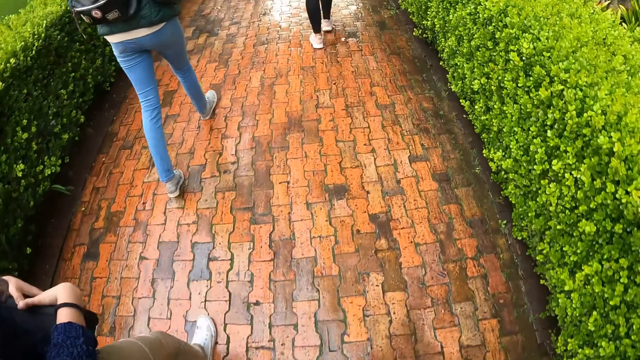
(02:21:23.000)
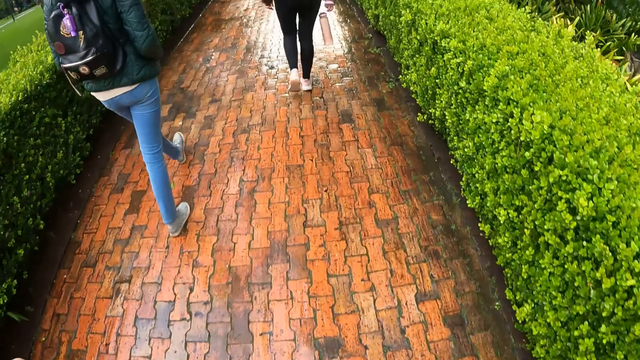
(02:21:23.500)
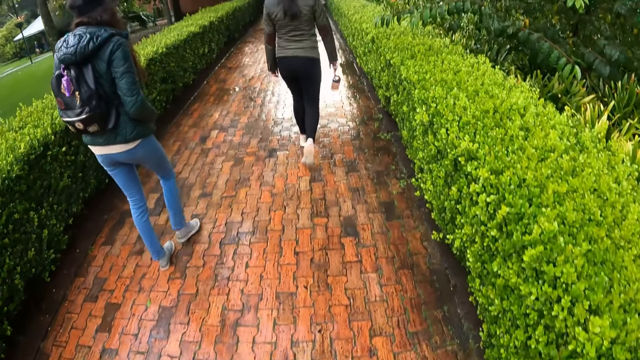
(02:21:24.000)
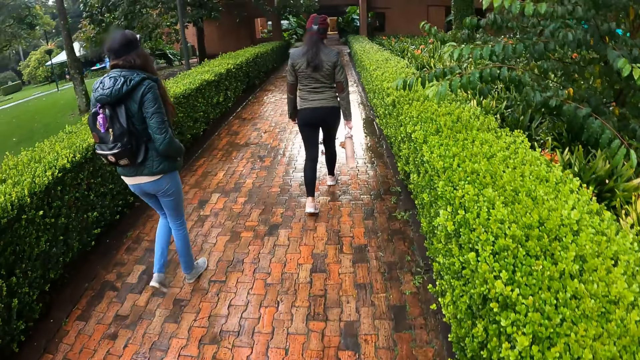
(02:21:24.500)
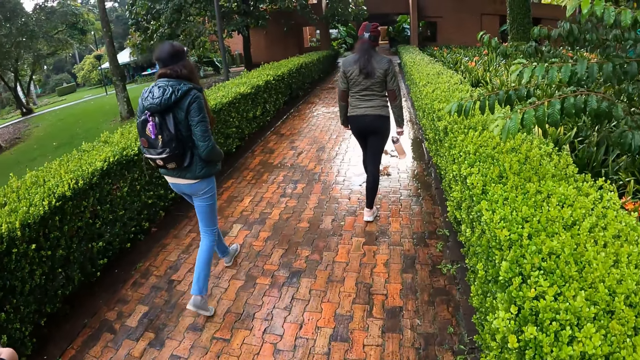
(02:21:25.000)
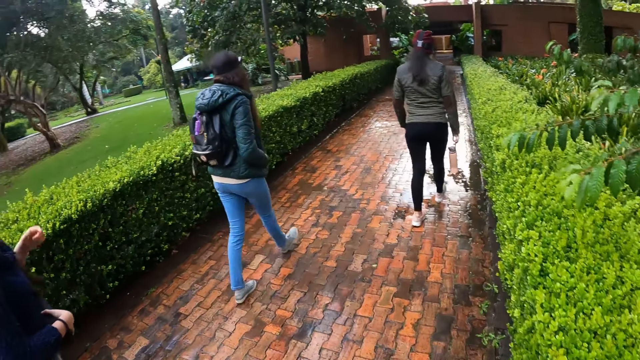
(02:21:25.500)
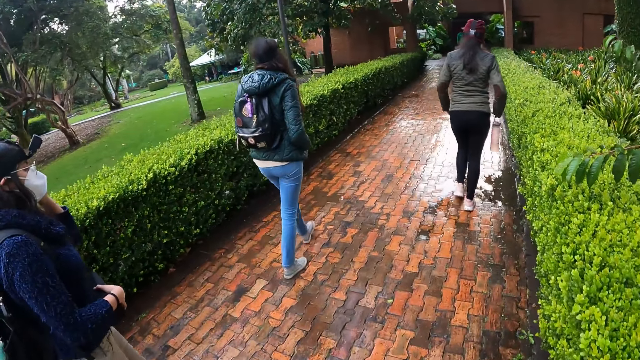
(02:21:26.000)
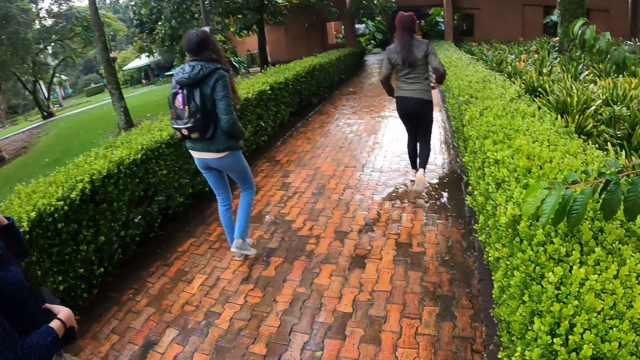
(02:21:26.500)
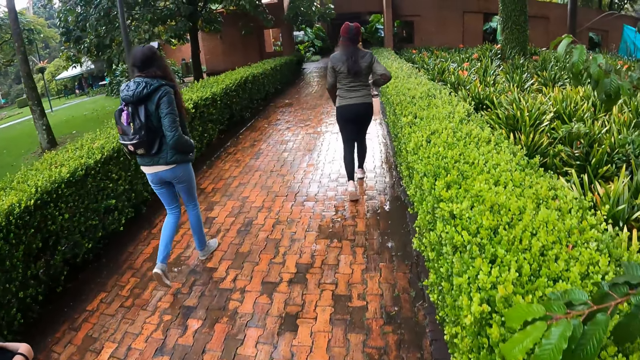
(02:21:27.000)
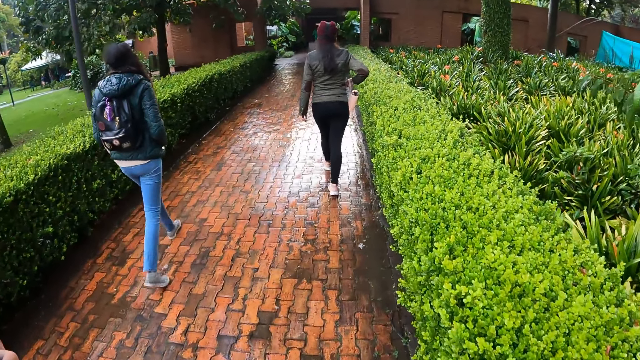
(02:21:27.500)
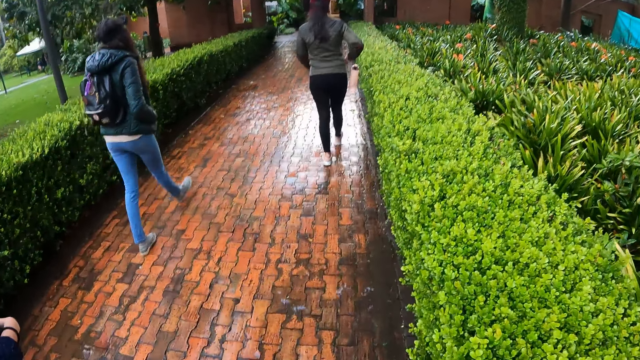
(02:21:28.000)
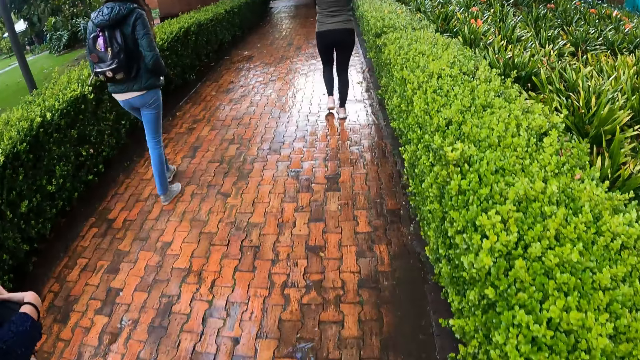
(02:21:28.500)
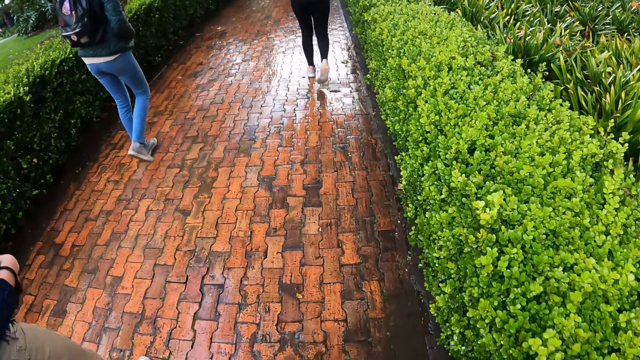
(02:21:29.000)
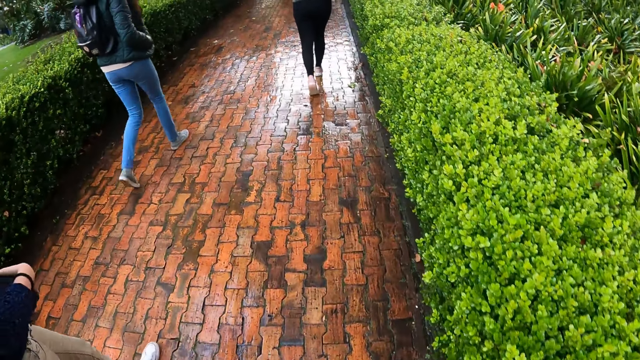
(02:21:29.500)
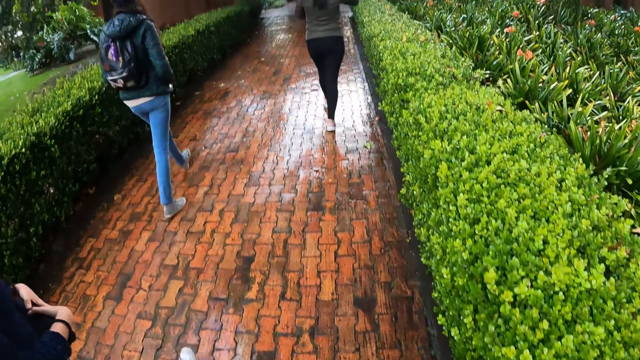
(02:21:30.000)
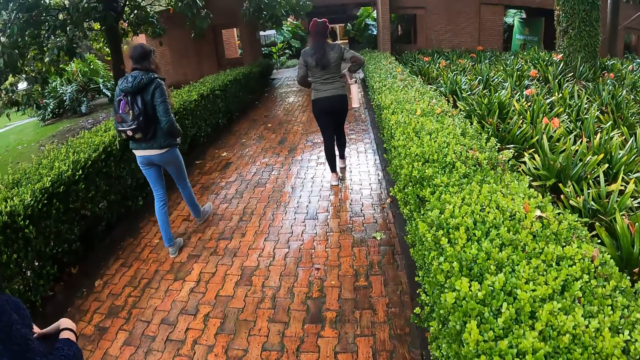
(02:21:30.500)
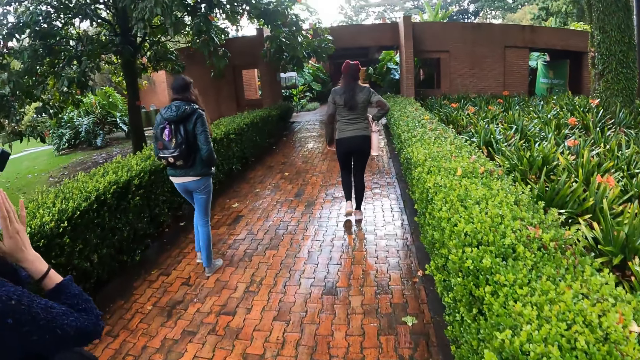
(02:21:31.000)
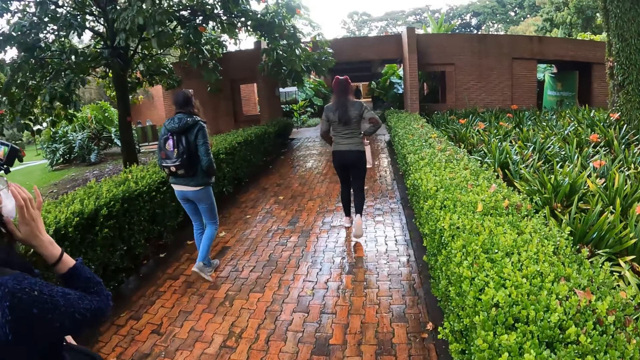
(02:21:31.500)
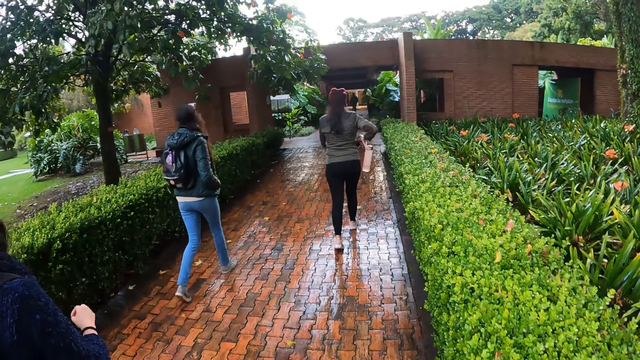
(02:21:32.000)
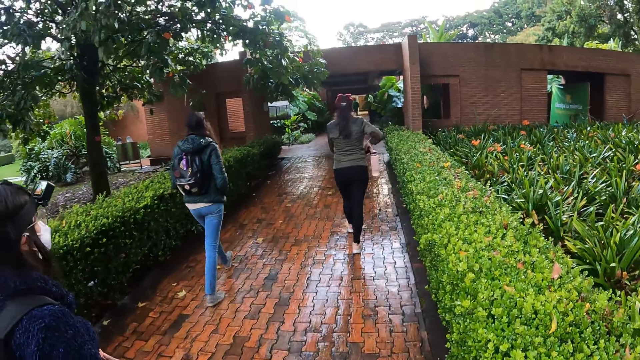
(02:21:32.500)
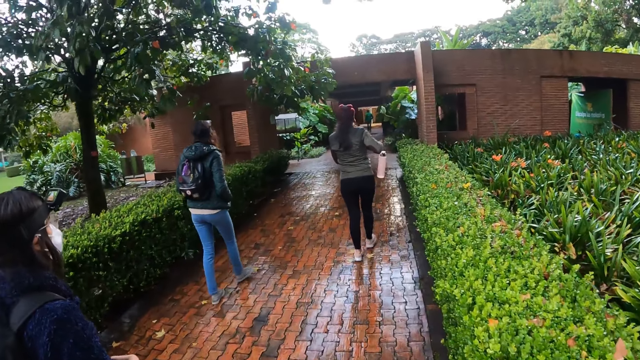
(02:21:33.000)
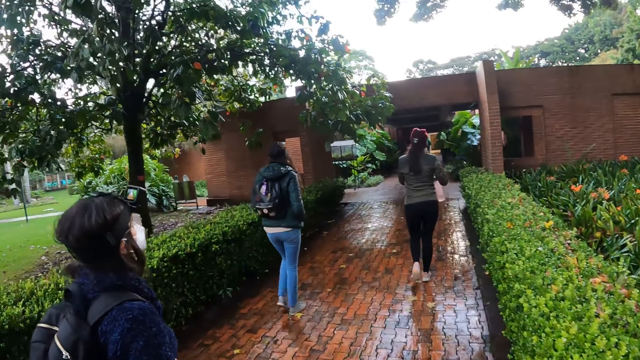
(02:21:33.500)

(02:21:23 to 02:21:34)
The woman adjusts the pair of glasses on her face with her left hand. The woman raises the left hand and lowers the left hand. The woman adjusts a facemask on her face with her right hand. The woman touches the glasses with the right hand and lowers the right hand.

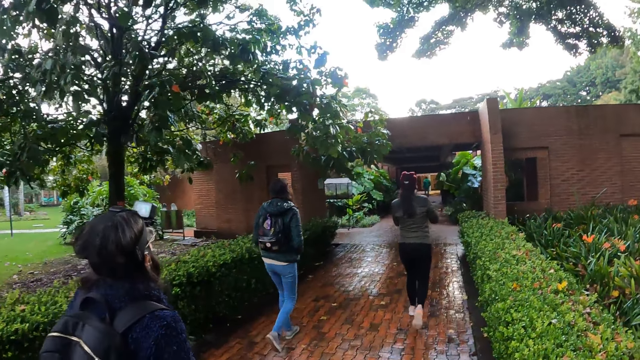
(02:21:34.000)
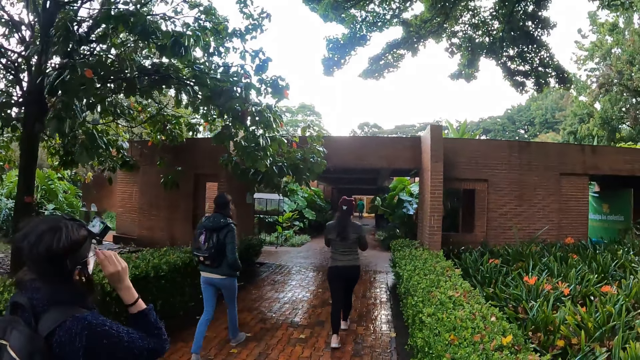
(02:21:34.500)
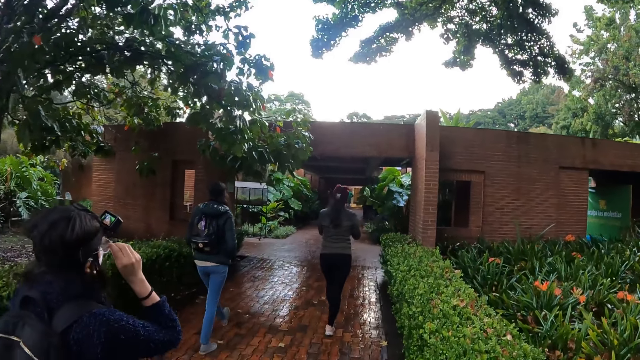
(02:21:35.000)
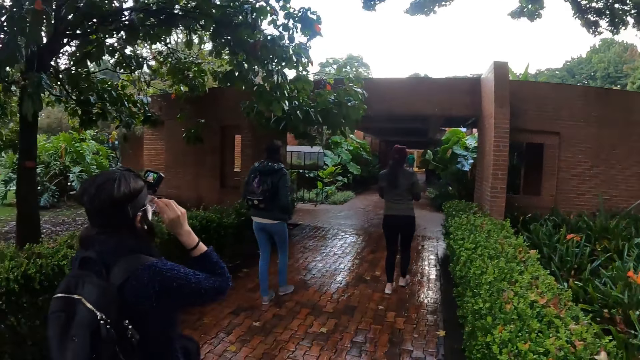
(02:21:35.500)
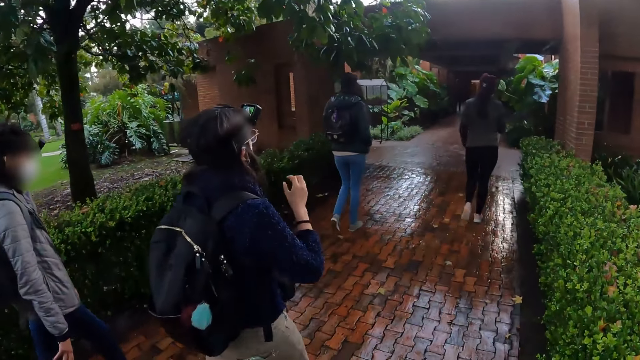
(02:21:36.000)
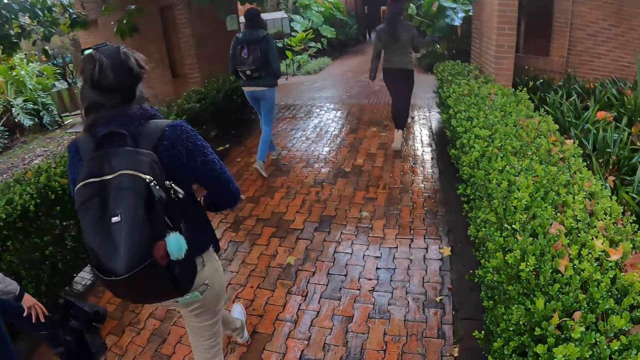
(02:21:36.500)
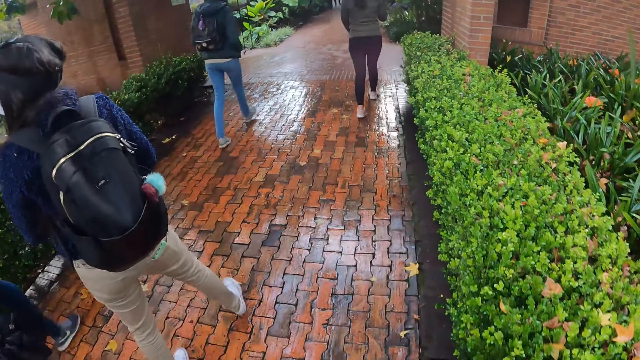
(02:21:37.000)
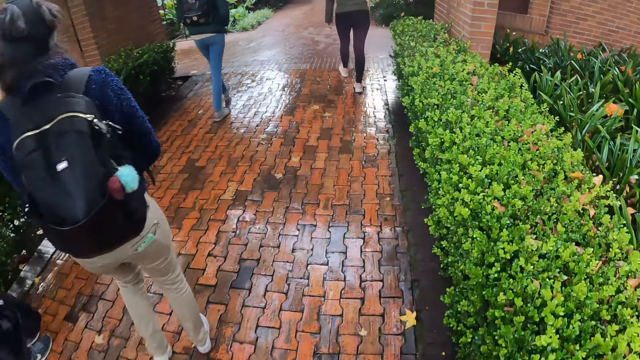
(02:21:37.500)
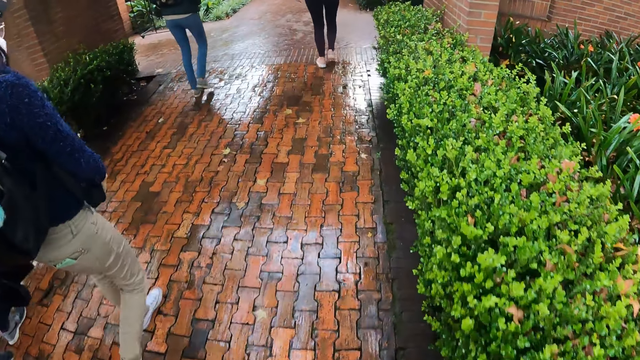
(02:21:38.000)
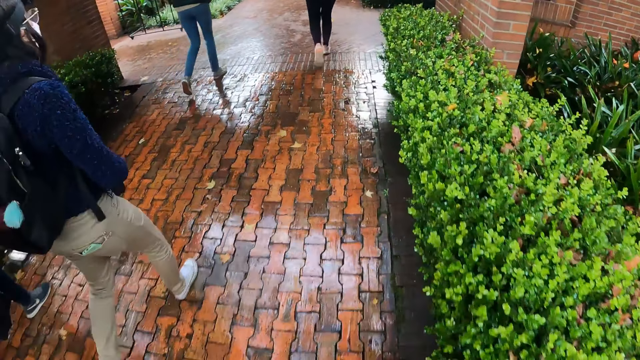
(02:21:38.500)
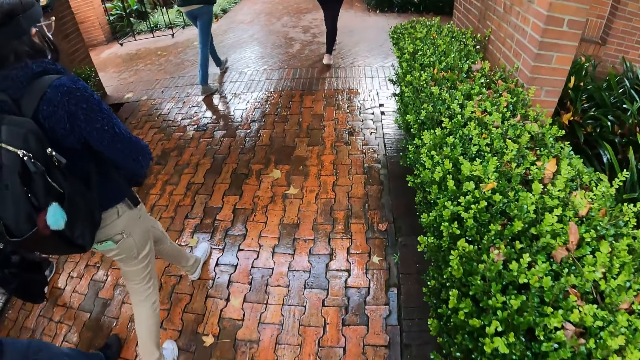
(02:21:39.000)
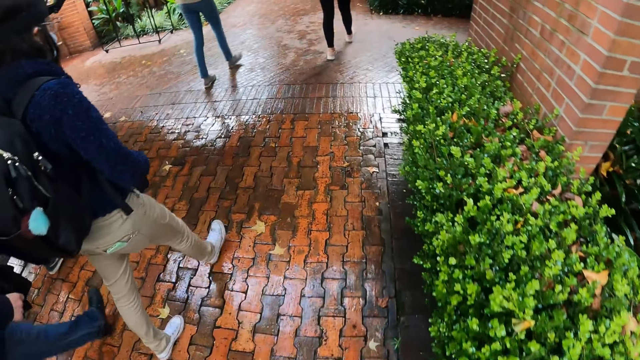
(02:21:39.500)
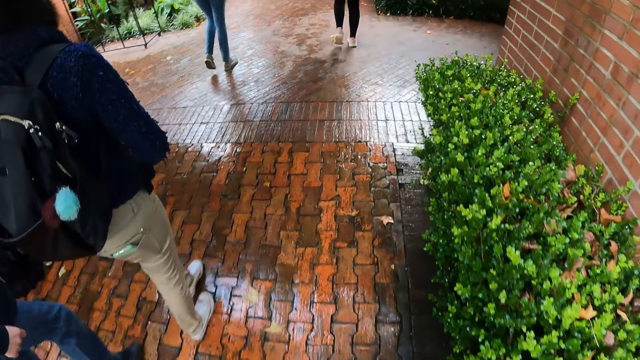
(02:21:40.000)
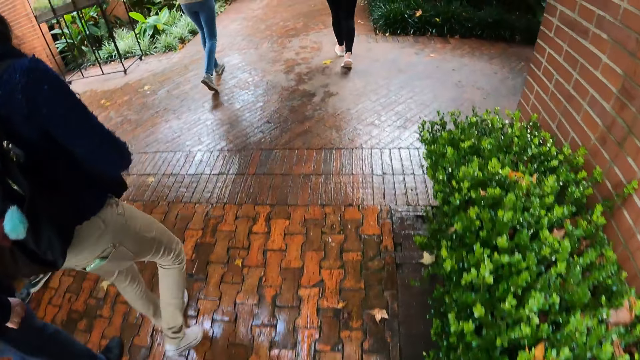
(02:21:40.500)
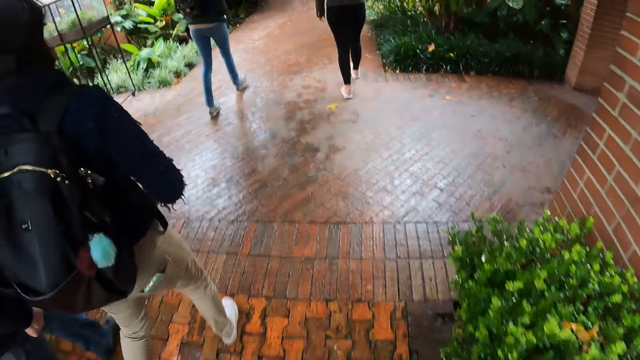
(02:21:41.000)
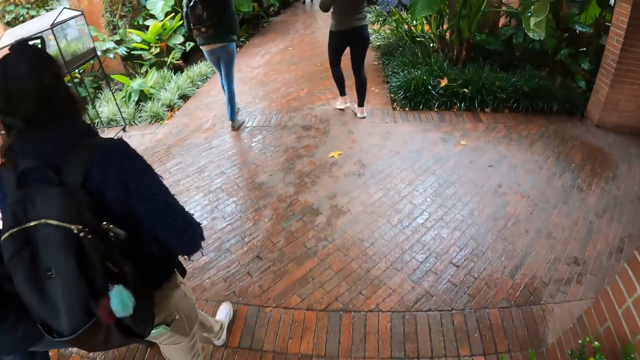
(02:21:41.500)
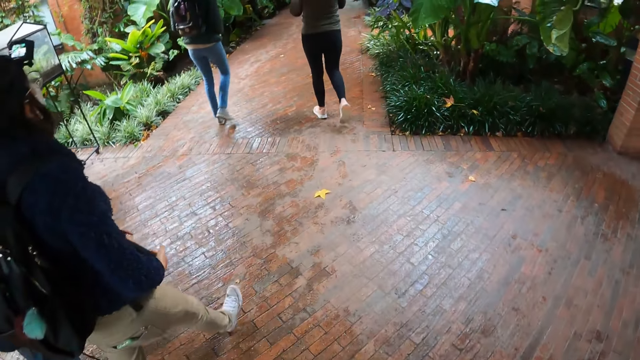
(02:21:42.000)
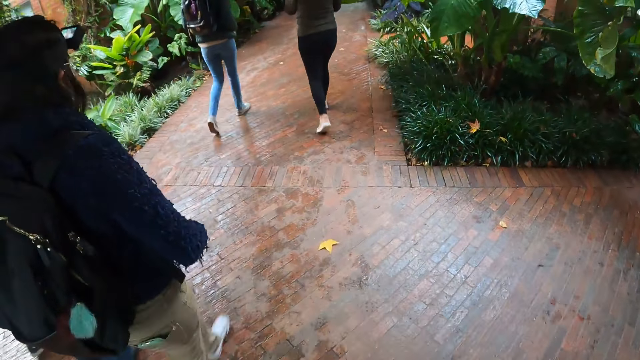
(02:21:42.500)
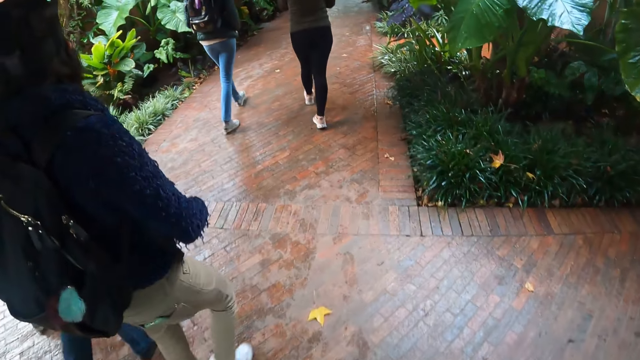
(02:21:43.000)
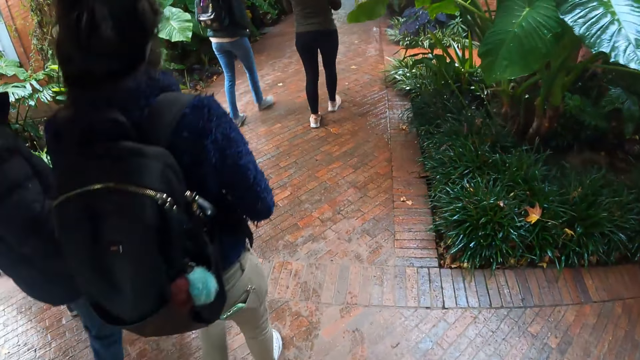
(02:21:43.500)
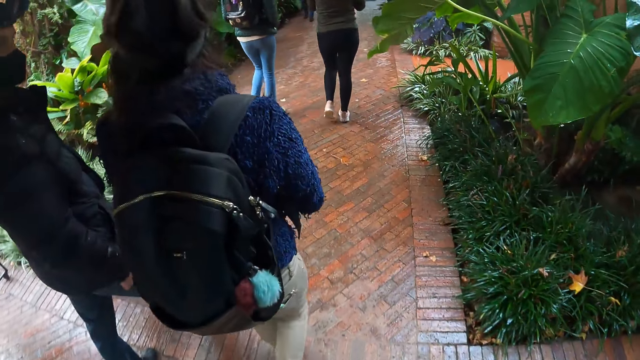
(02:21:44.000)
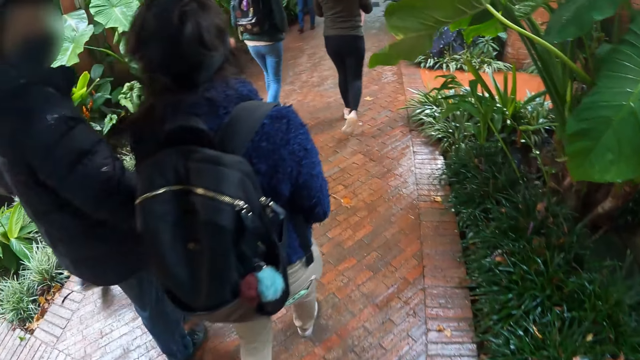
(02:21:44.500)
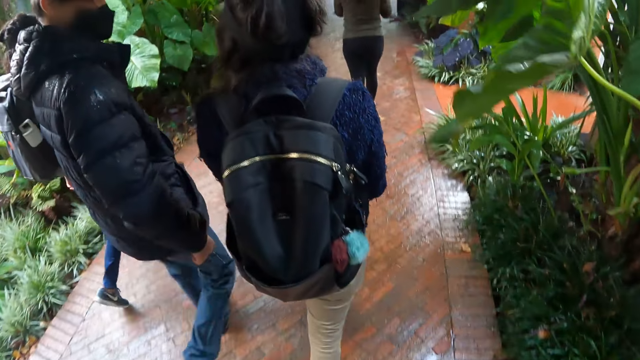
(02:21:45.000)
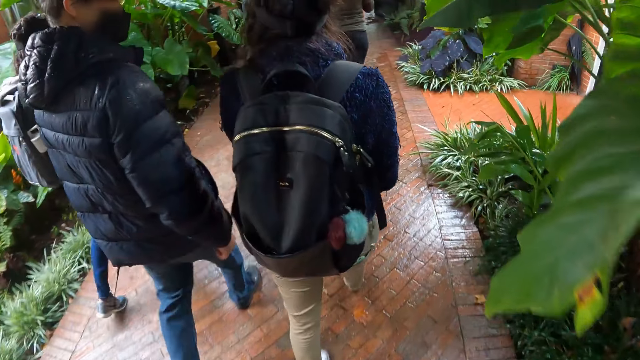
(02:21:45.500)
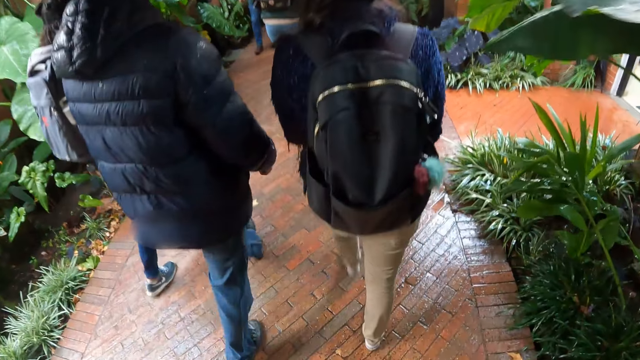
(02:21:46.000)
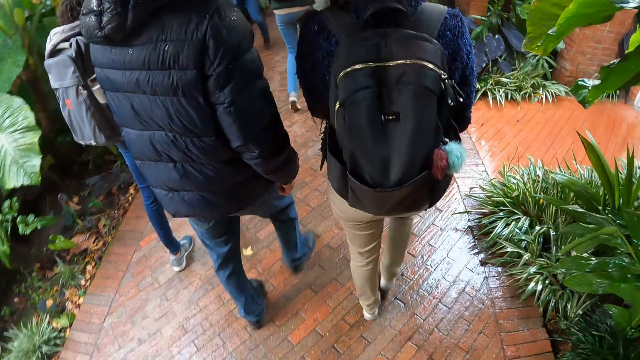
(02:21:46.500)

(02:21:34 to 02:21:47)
The woman adjusts the pair of glasses on her face with her right hand. The woman touches the glasses with the right hand and lowers the right hand. The woman converses with a man.
